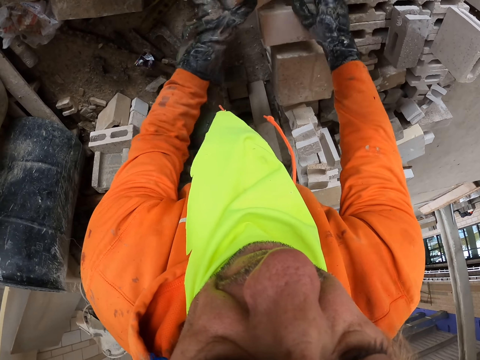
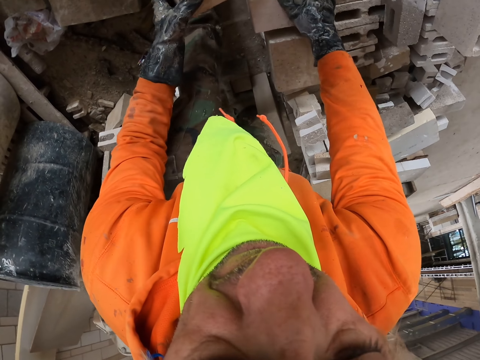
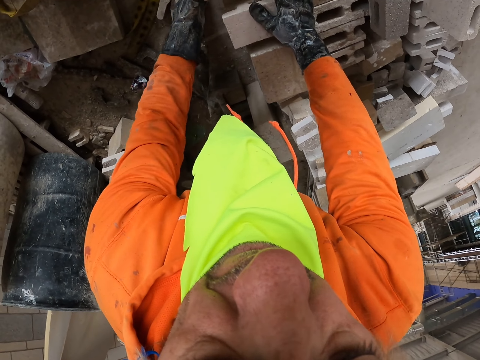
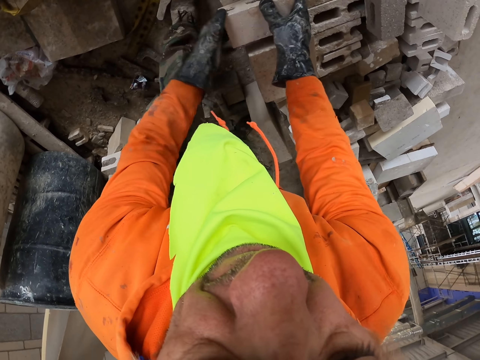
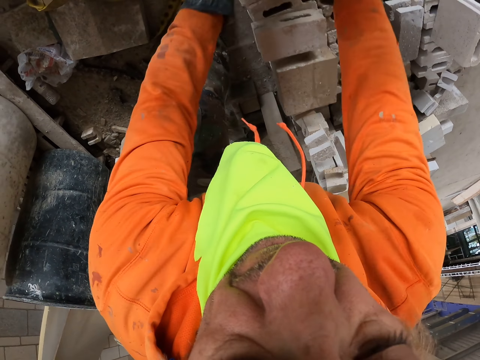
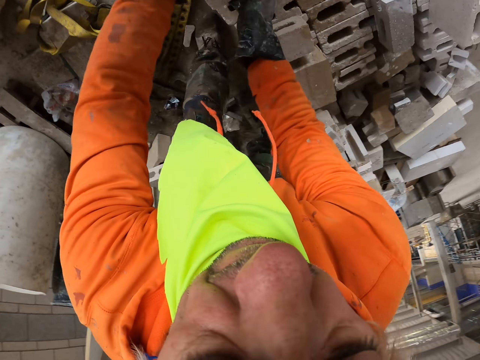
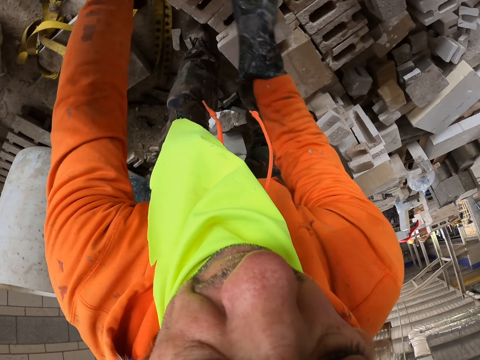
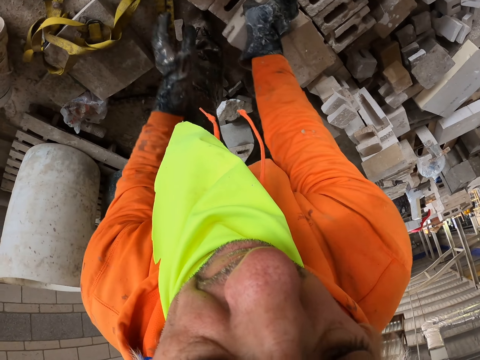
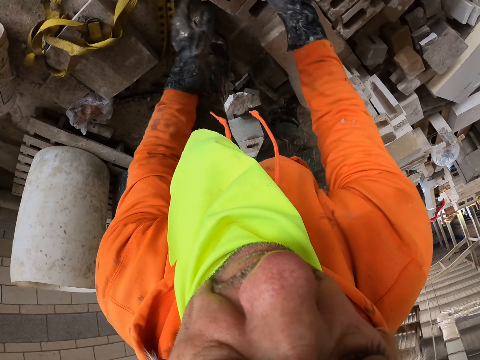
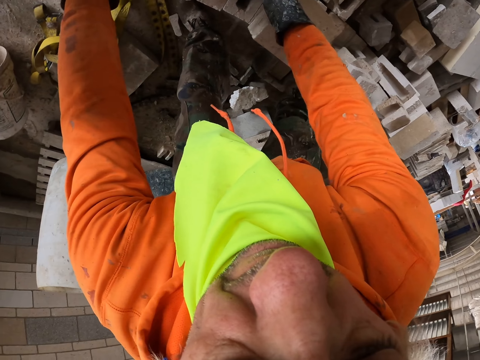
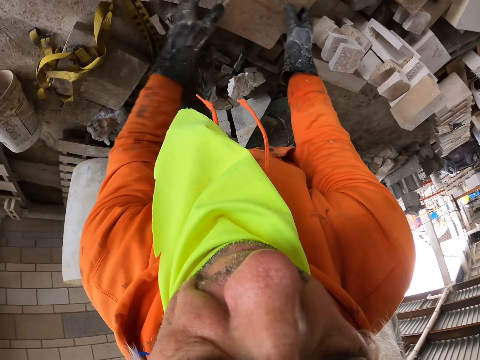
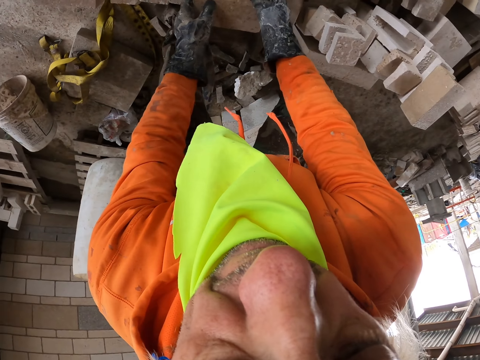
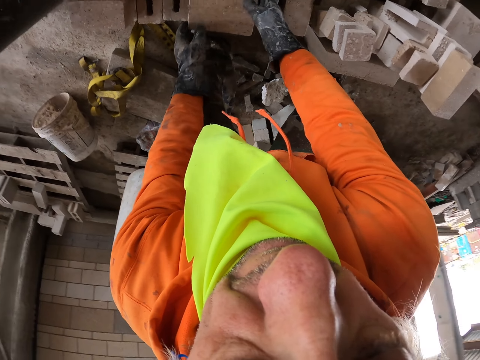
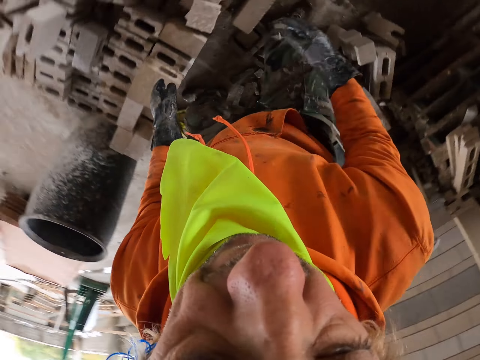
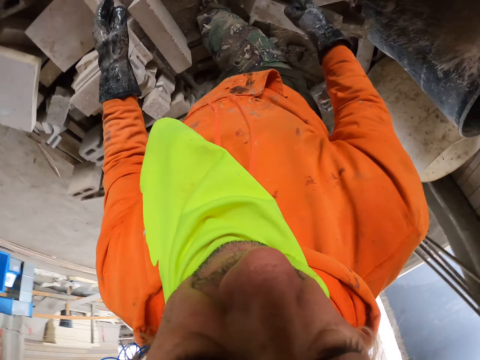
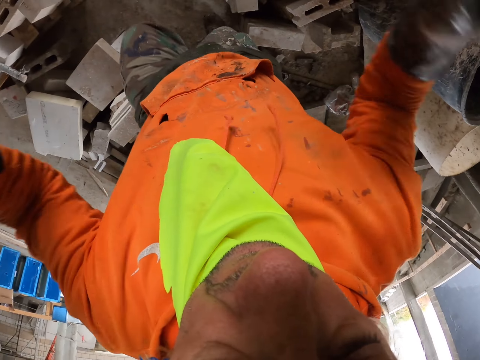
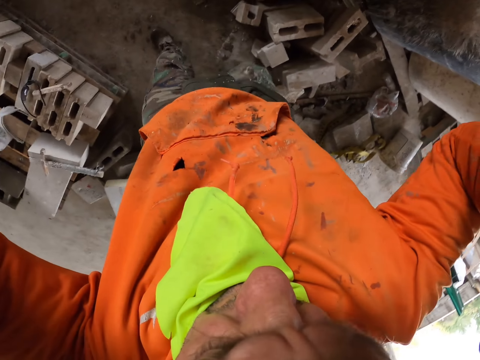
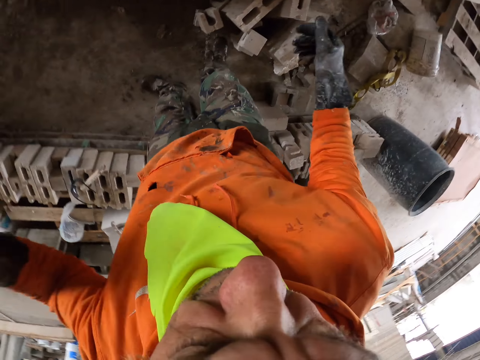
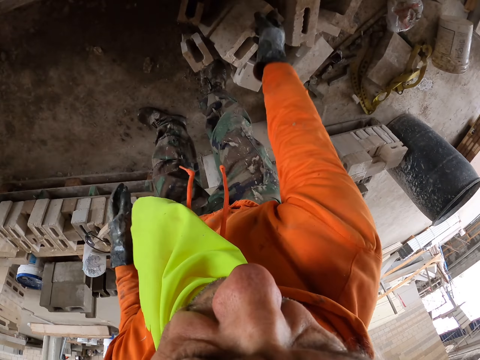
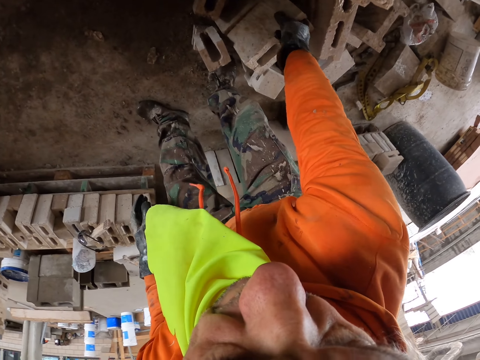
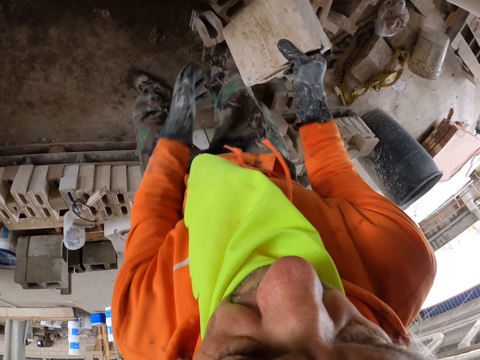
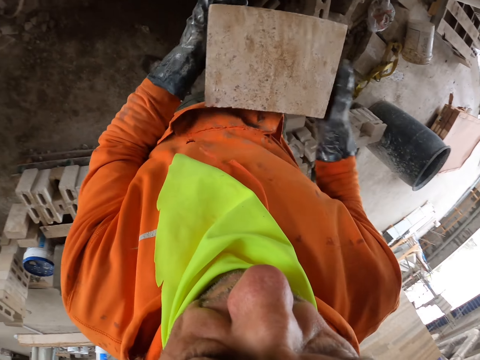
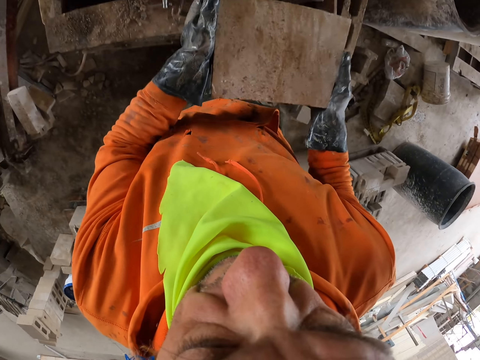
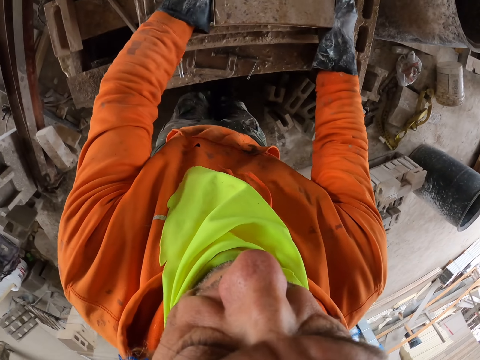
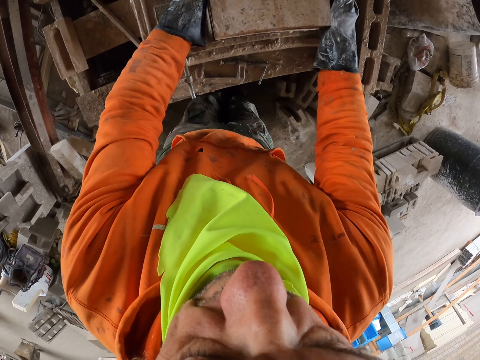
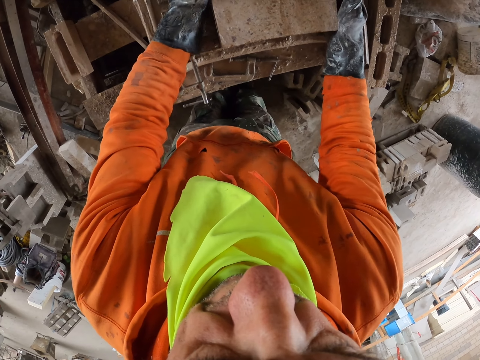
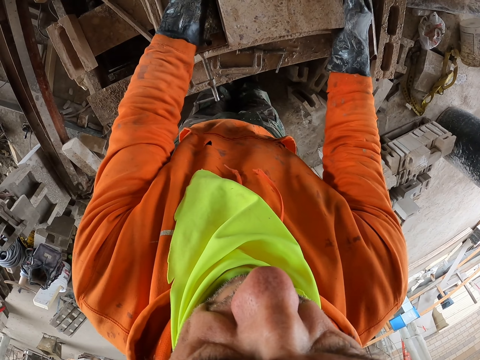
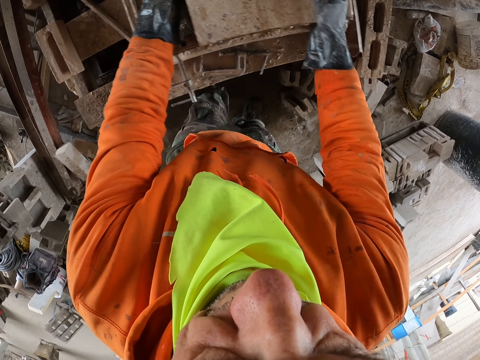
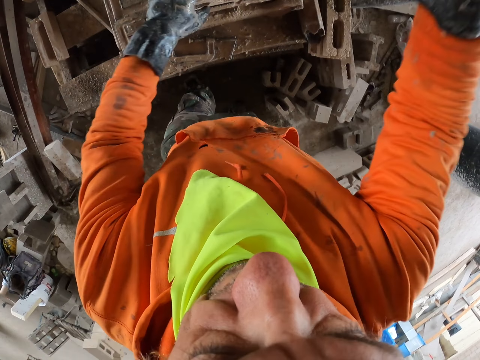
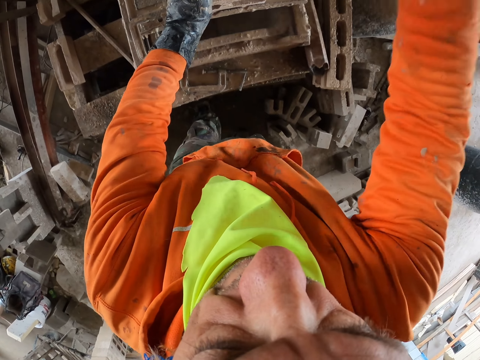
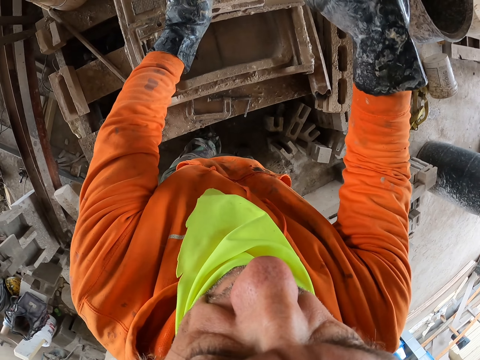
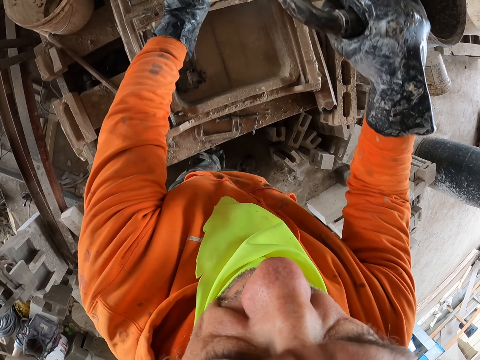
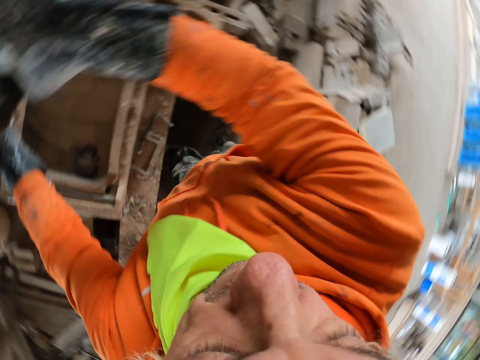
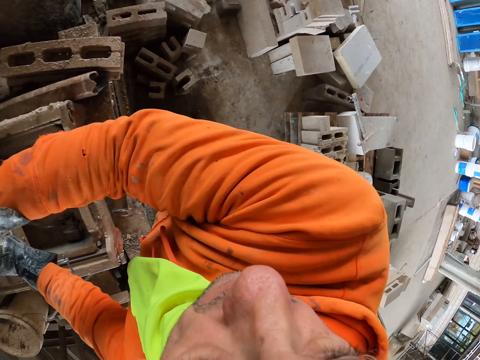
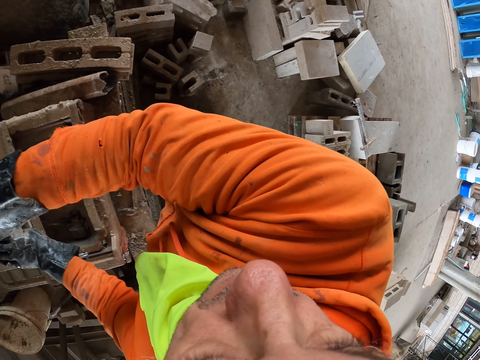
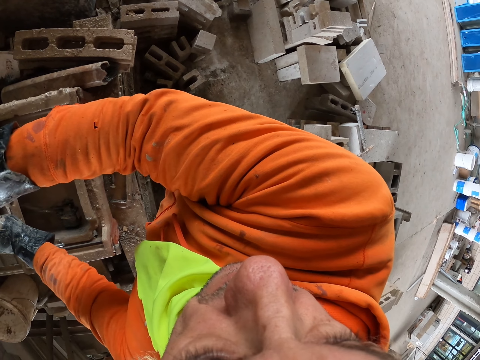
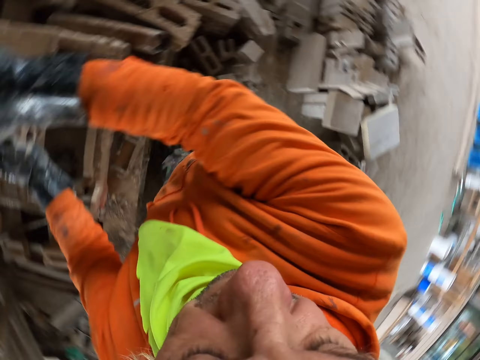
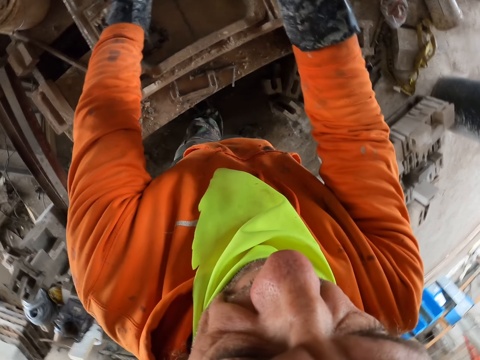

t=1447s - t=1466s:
The camera wearer arranges the bricks. They adjust the camera. They pick a brick. They put the brick on the brick maker. They cut the brick. They put the brick on the machine. They look around.

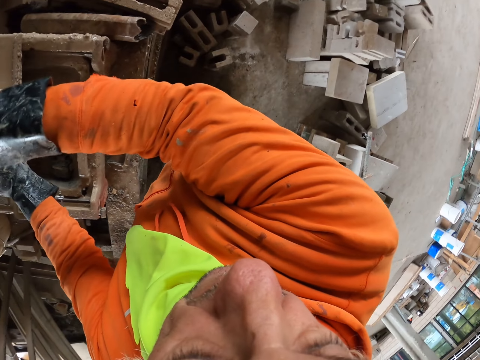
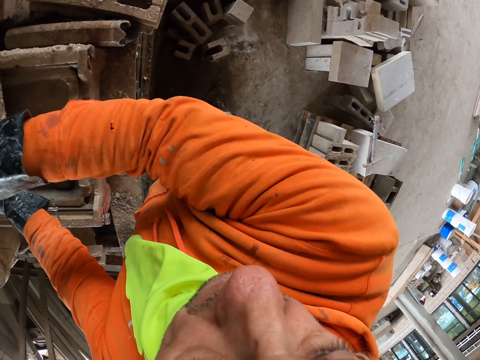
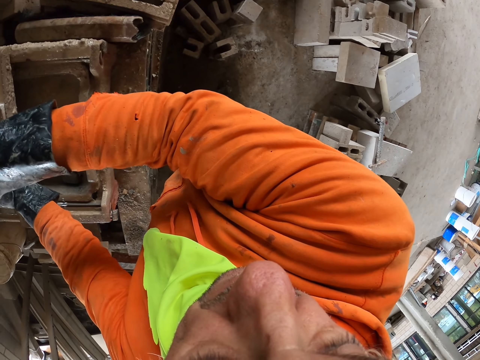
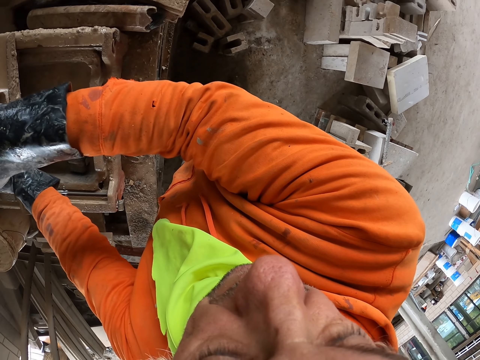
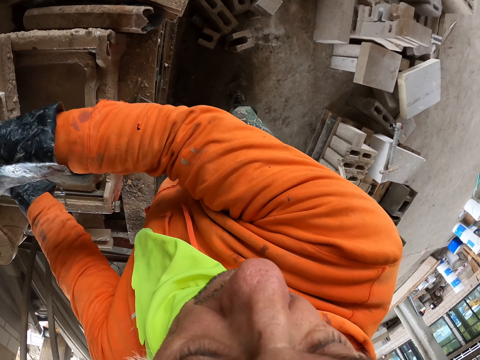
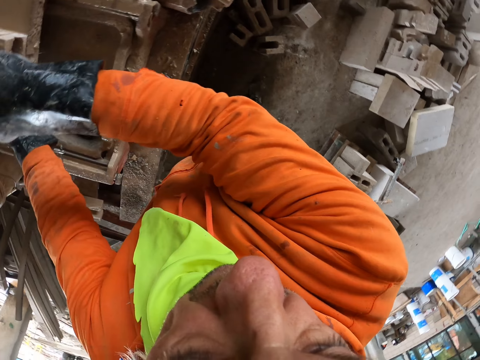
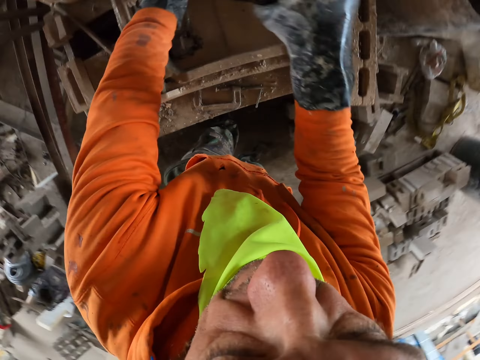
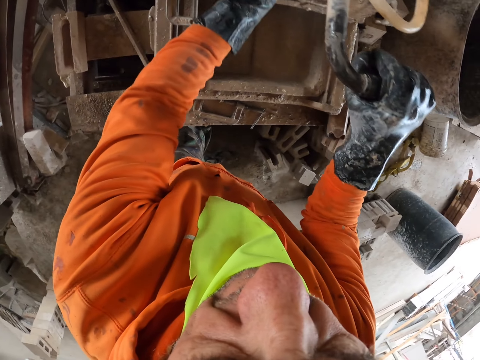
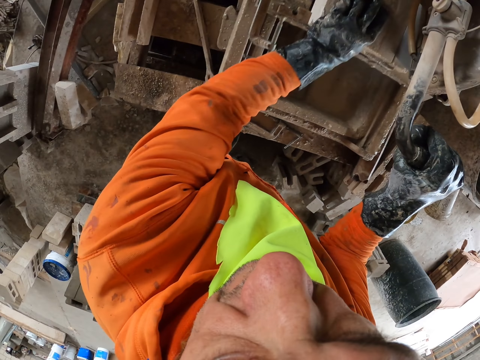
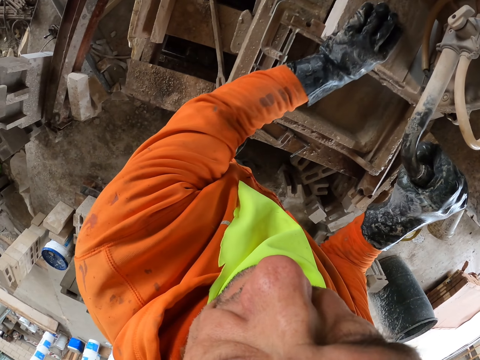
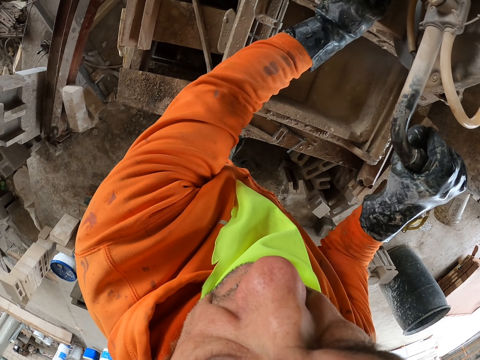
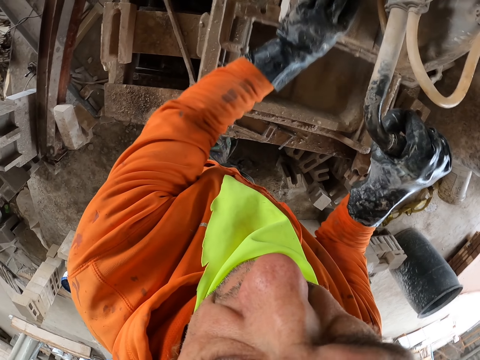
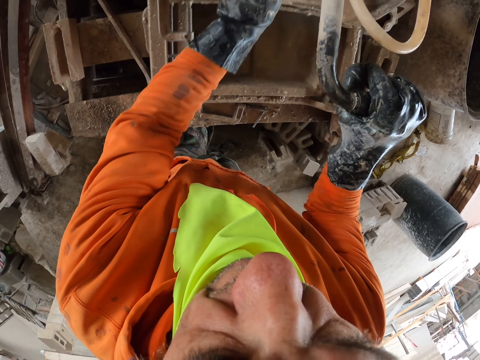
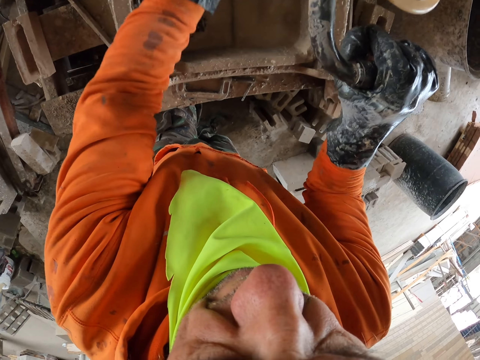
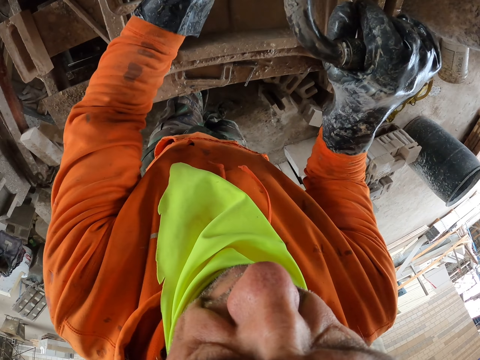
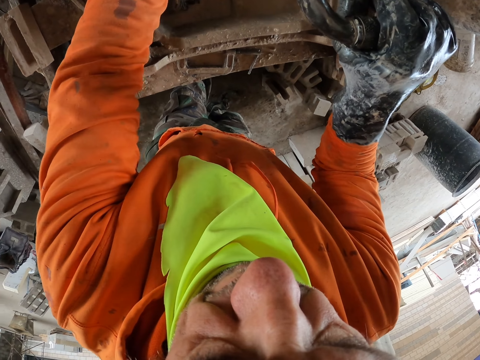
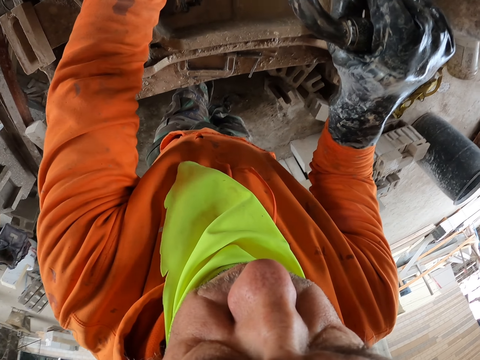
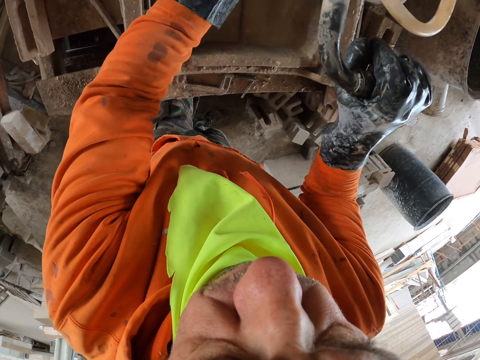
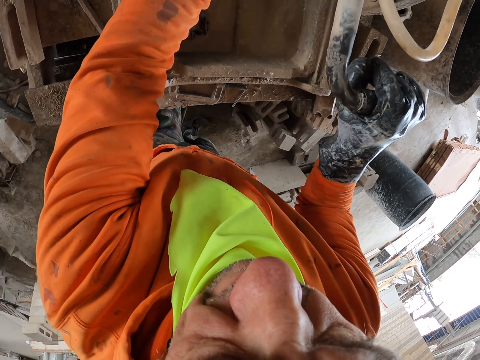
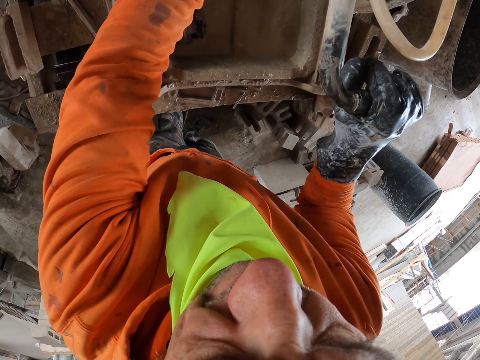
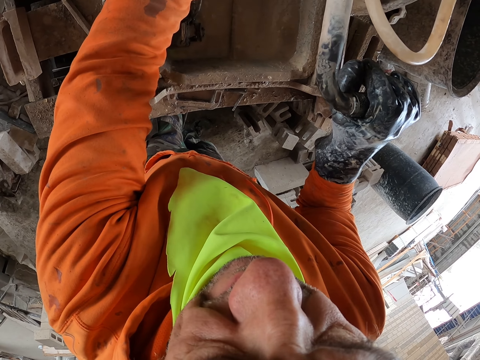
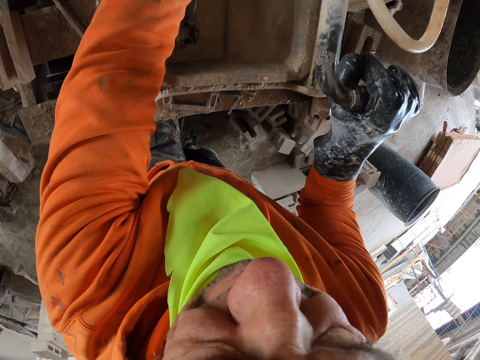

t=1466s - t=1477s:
The camera wearer cuts the brick. They move the machine.
